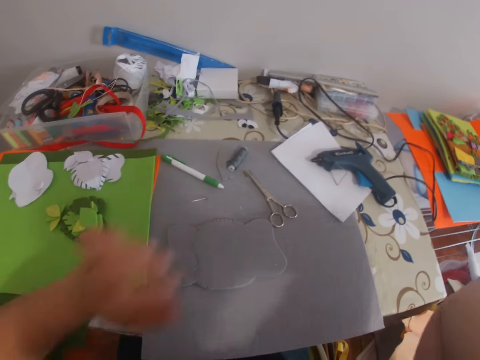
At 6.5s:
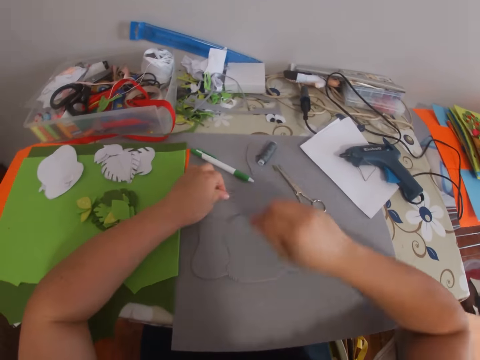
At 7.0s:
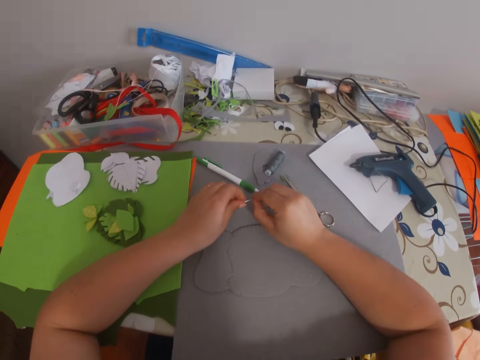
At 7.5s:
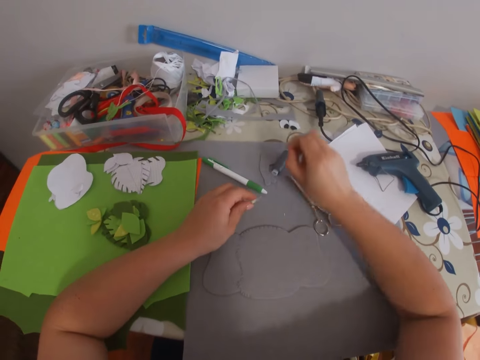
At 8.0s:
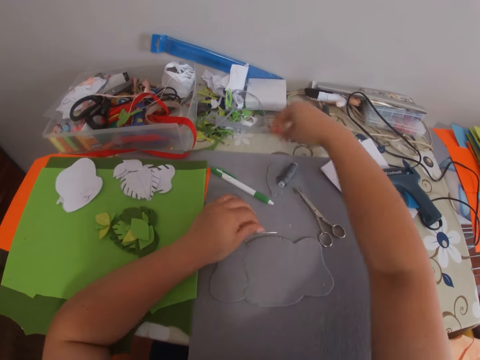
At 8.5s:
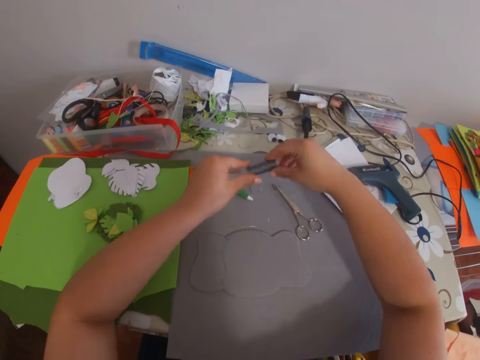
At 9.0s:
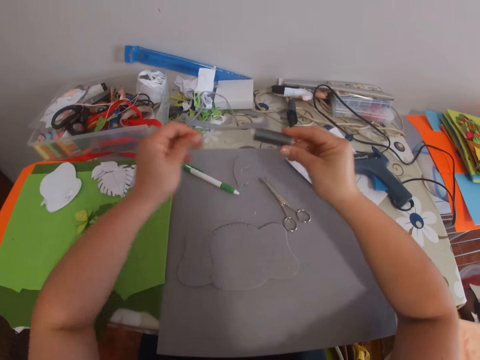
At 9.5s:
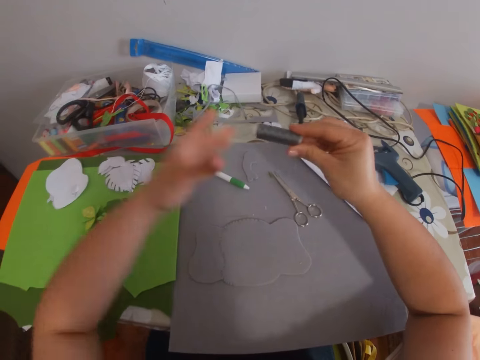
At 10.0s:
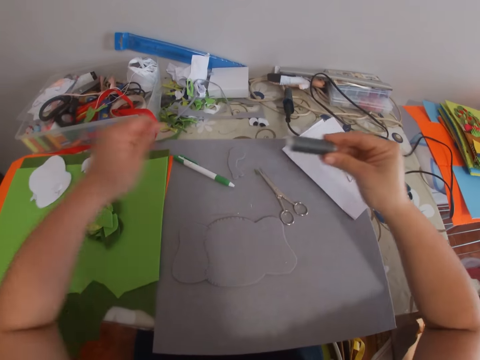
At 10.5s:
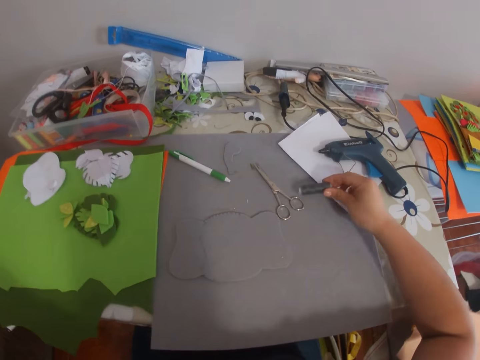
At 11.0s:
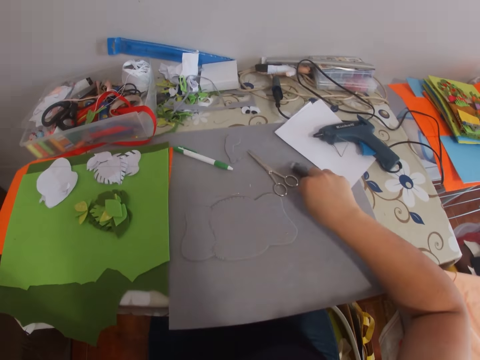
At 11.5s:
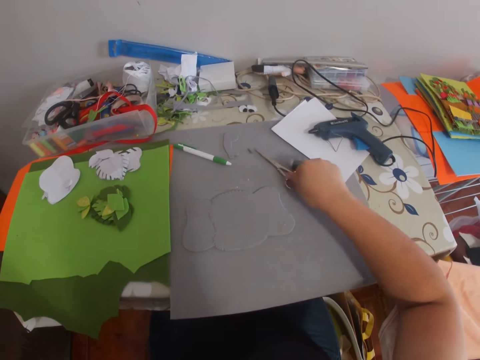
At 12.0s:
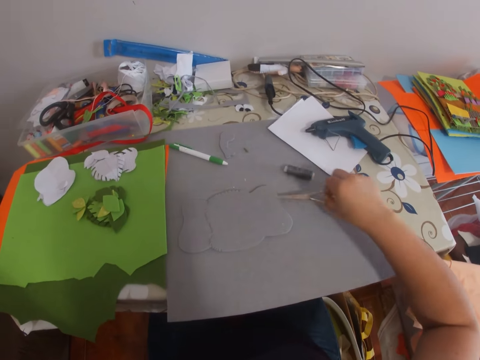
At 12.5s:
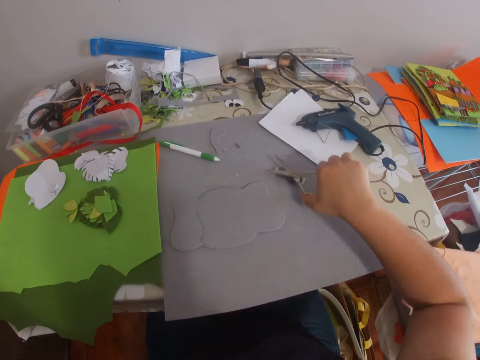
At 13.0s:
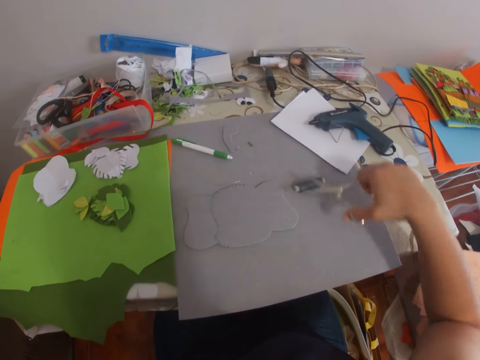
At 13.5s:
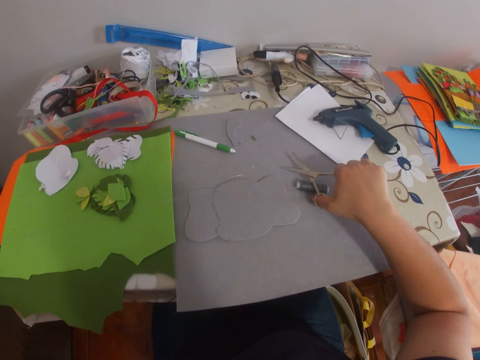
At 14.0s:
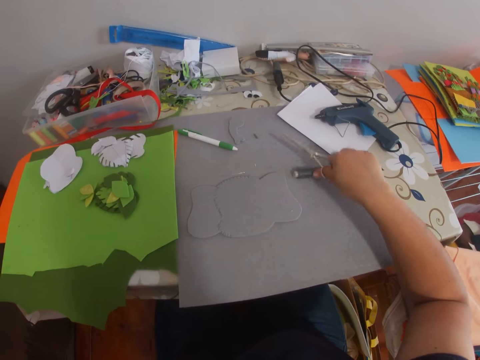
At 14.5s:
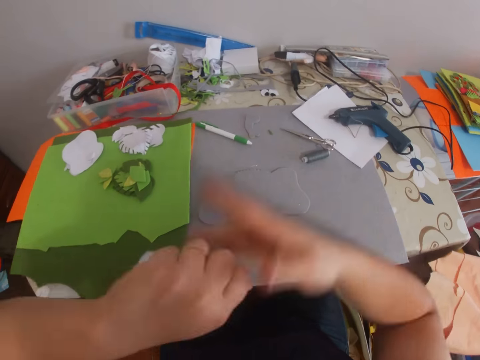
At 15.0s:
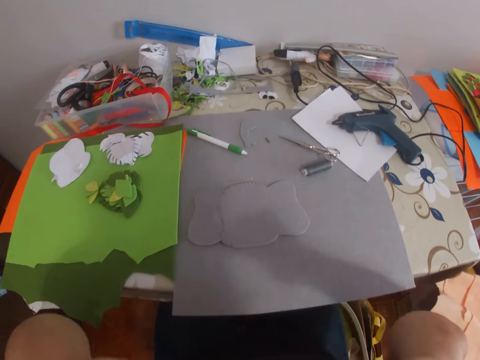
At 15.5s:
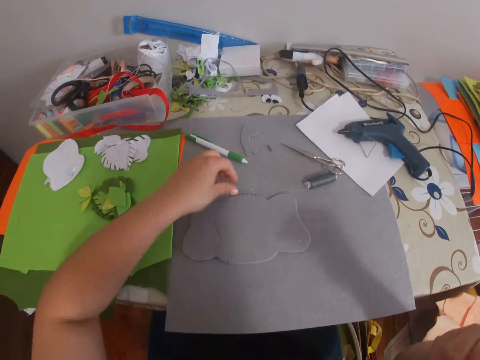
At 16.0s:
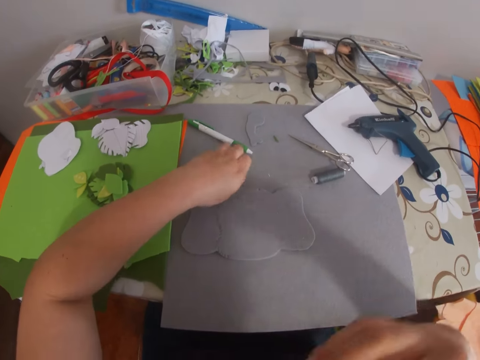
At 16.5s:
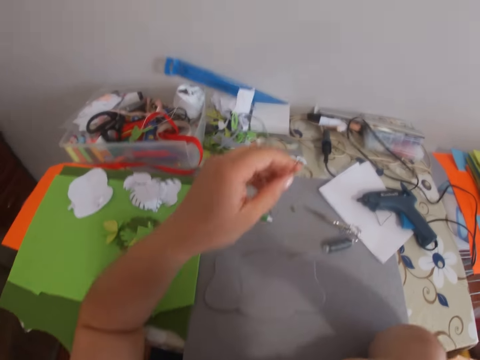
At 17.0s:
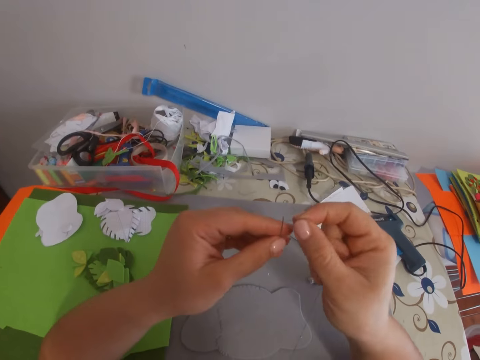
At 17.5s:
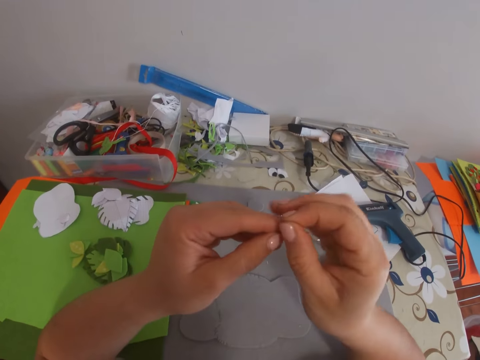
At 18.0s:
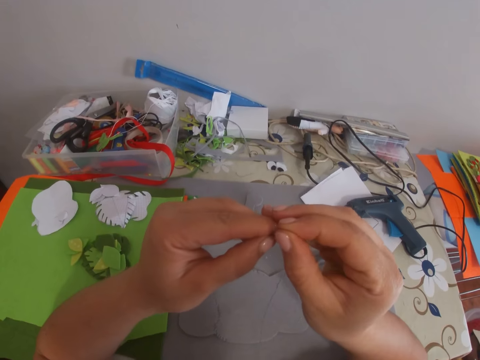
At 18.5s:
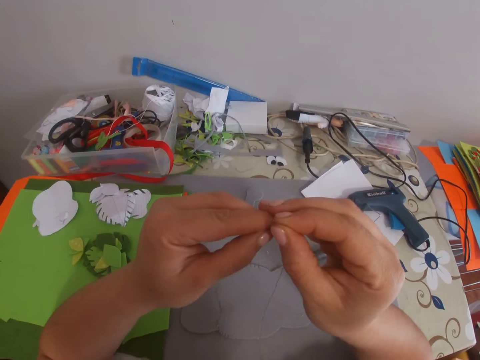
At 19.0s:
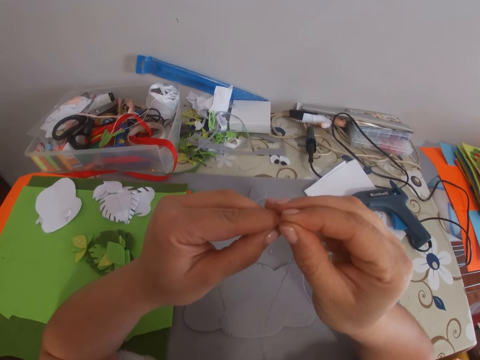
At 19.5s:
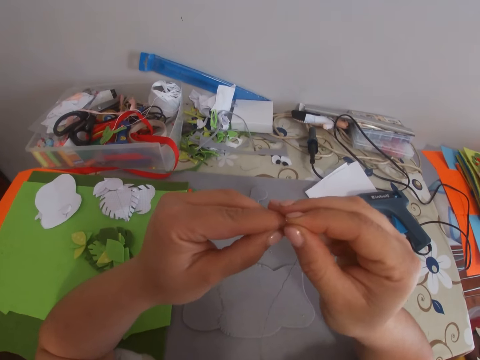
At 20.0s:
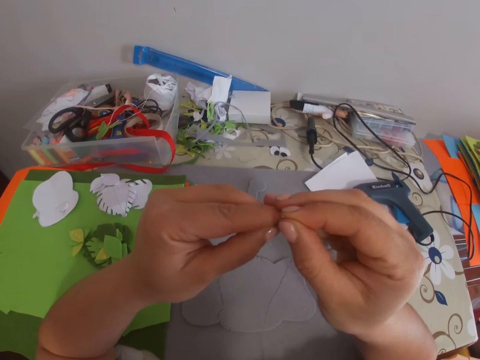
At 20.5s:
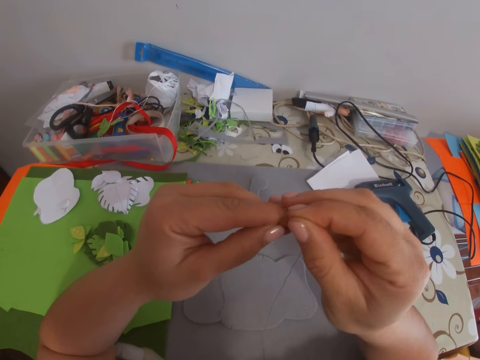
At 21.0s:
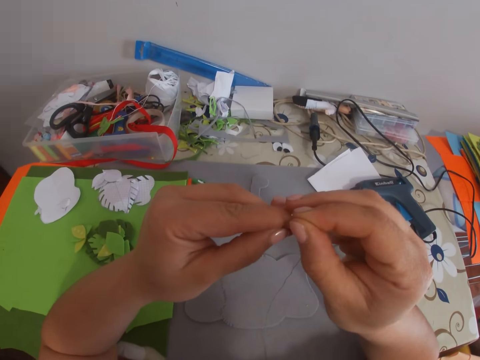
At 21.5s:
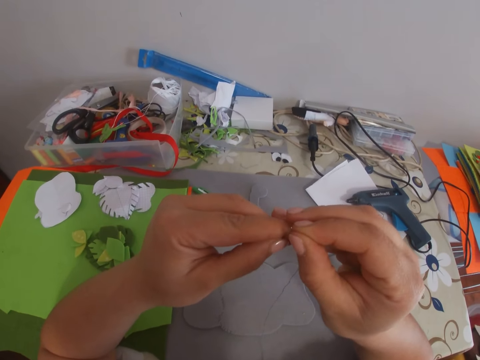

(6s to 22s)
The camera wearer picks up a needle on a table. They remove a small thread, drop the needle on the table and throw down the small thread. They pick up the thread spool from the table. They unroll the thread. They put the thread spool down on the table. They pick up scissors from the table. They cut the thread with the scissors. They drop the scissors on the table and adjust the thread spool. They hold the thread with the mouth. They pick up the needle from the table. They insert the thread into the eye of the needle.

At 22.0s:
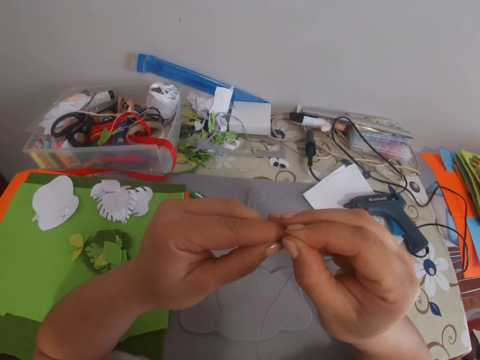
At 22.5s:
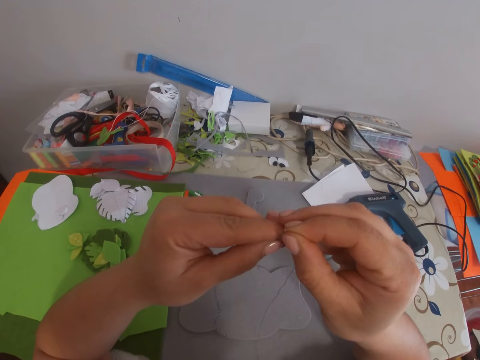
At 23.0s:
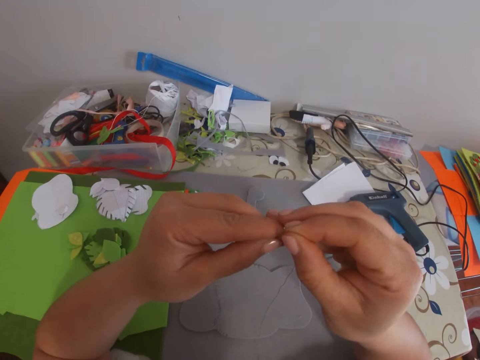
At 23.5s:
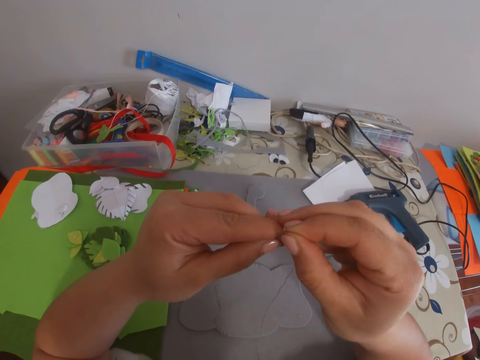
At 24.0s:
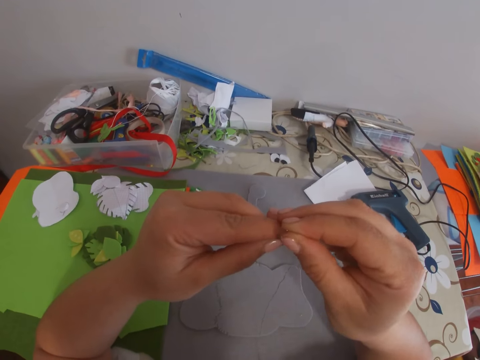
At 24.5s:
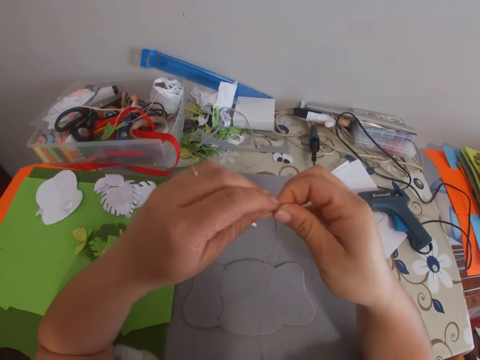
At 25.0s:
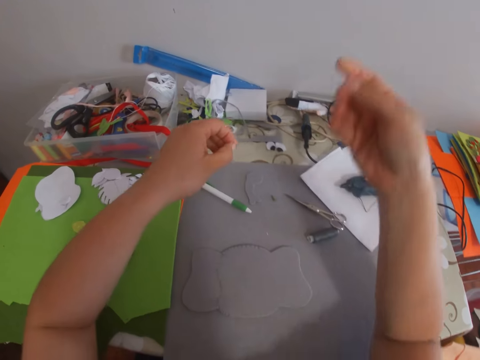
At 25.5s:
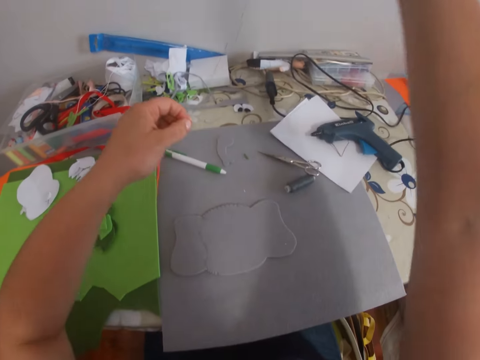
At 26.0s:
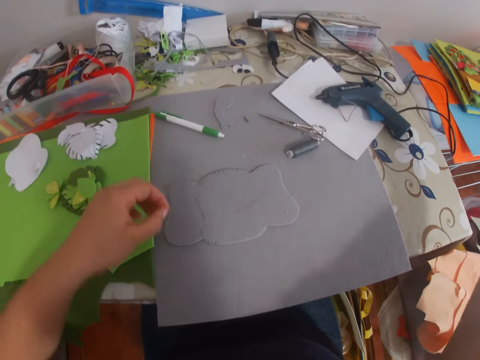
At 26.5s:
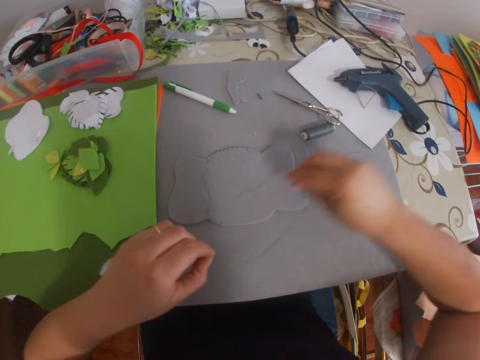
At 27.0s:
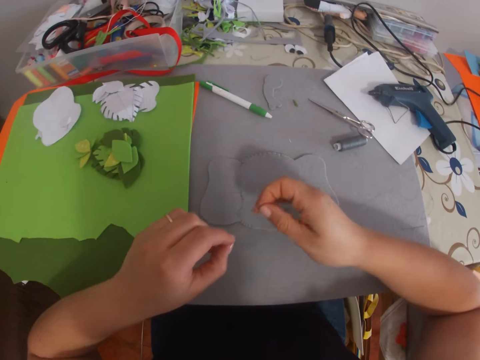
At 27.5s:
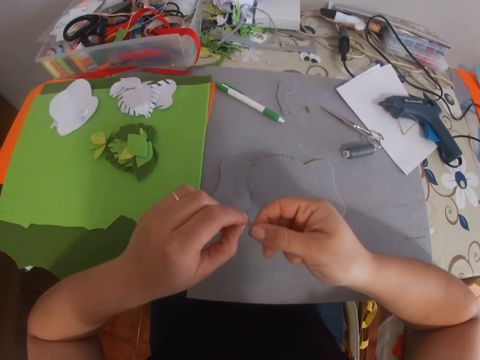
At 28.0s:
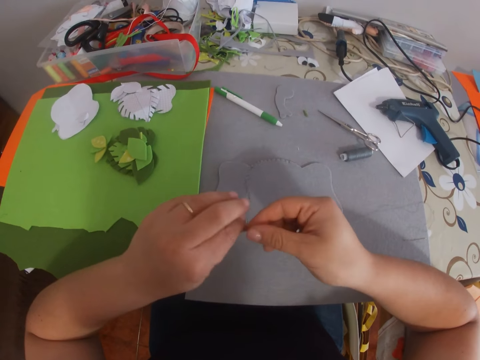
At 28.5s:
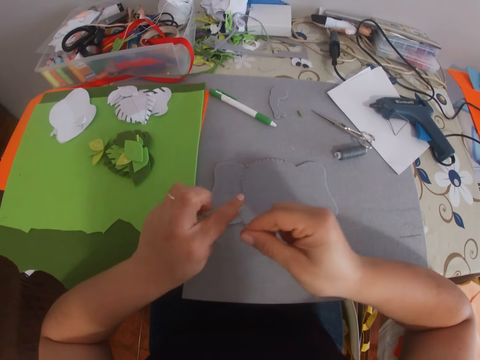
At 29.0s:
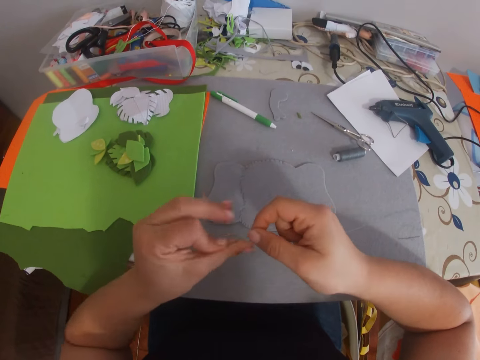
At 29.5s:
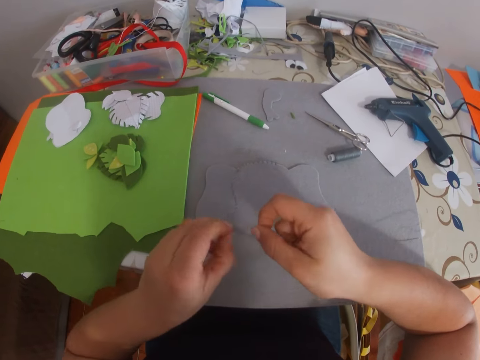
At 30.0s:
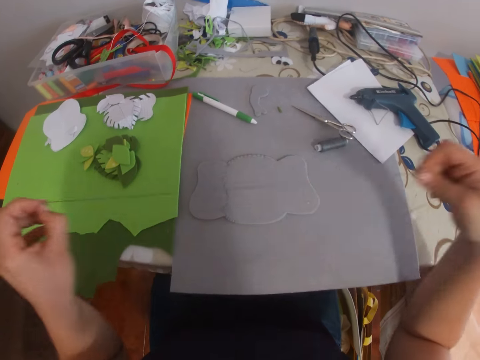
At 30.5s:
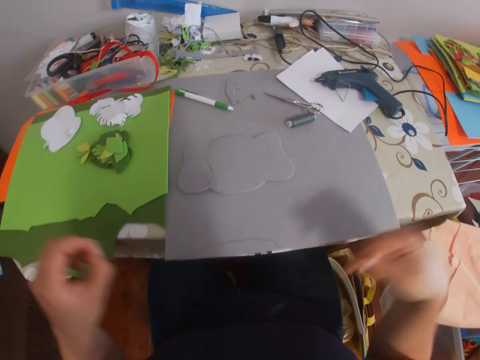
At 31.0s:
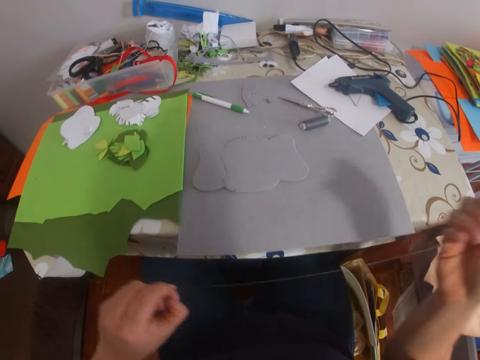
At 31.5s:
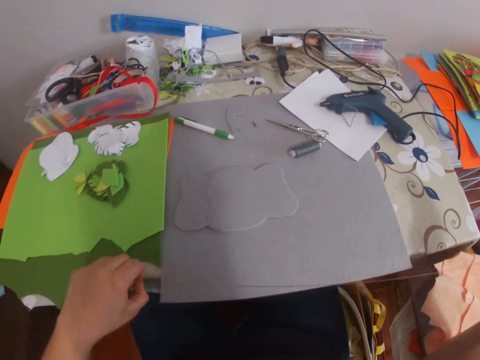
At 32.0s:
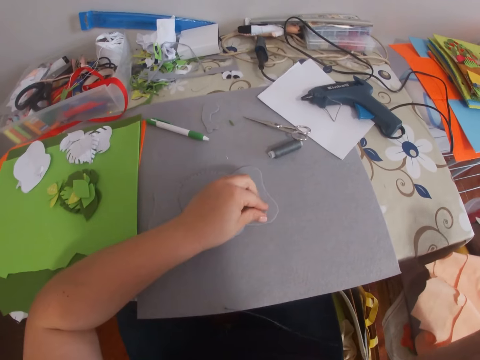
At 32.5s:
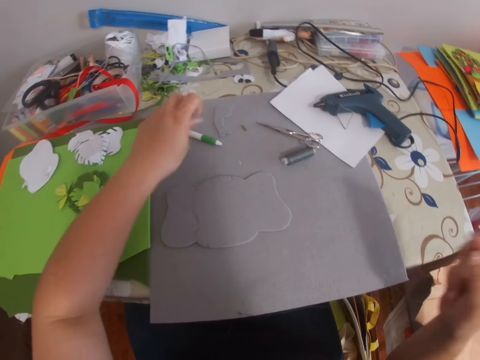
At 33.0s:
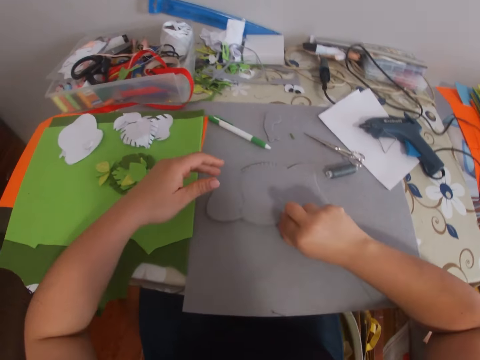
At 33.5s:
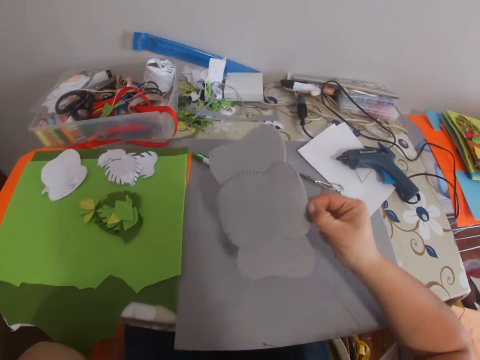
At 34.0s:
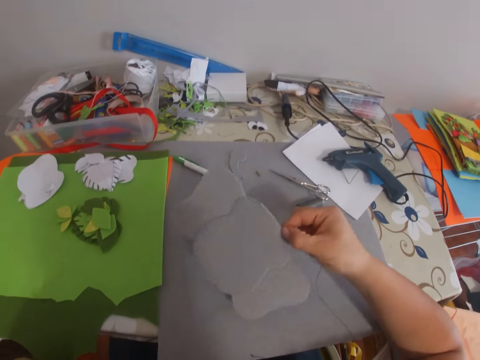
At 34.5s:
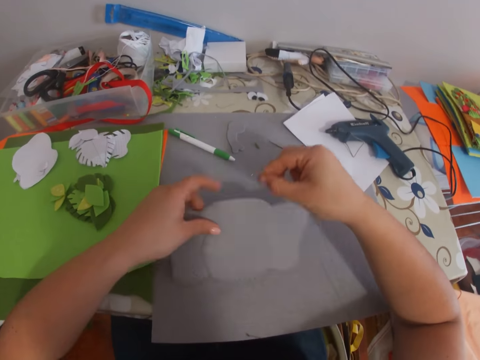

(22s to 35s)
The camera wearer ties the thread ends together. They stretch the thread. They pick up a craft on the table. They throw the craft. They pick up the craft.
